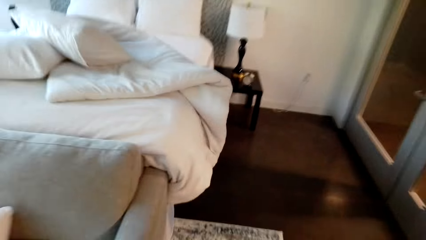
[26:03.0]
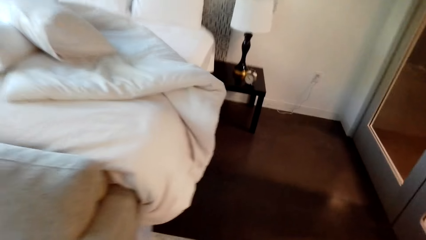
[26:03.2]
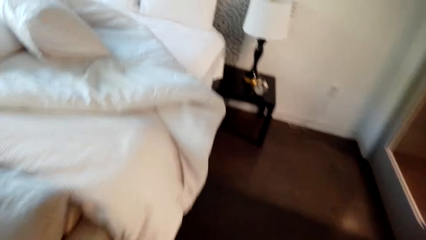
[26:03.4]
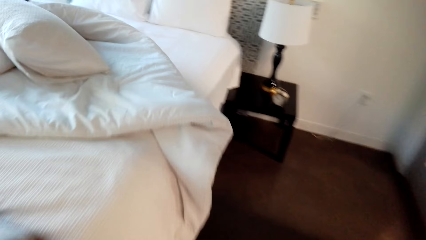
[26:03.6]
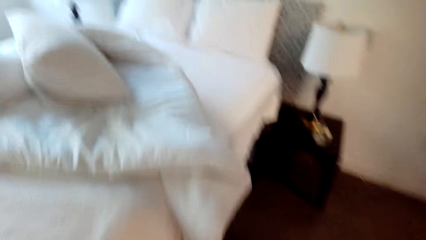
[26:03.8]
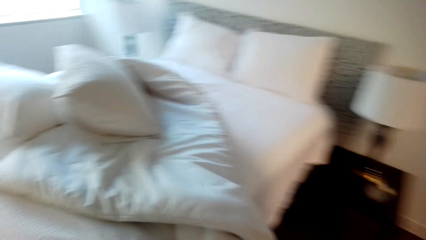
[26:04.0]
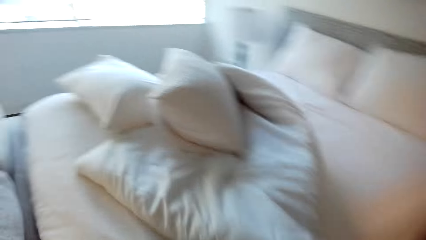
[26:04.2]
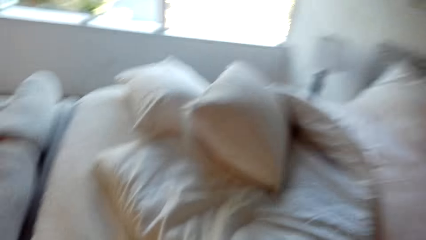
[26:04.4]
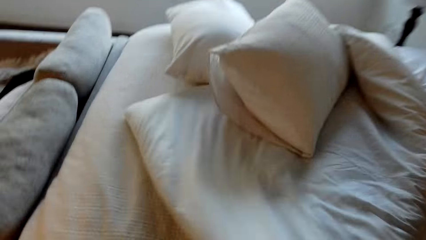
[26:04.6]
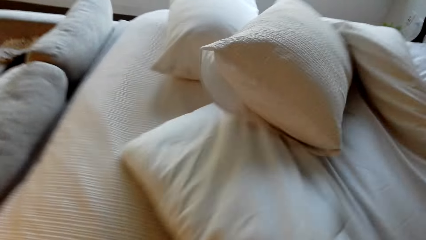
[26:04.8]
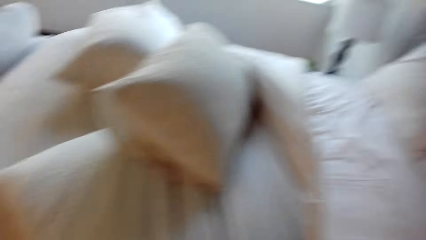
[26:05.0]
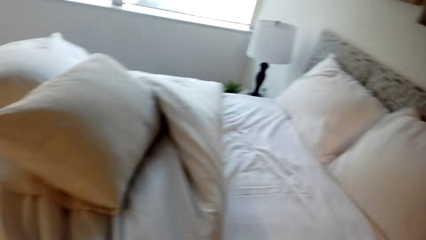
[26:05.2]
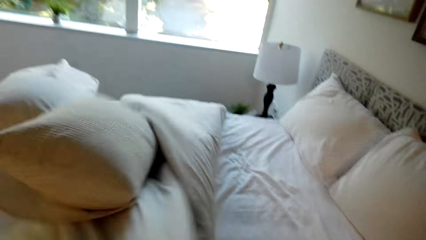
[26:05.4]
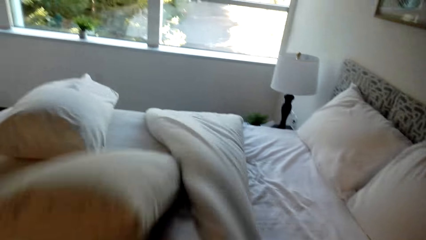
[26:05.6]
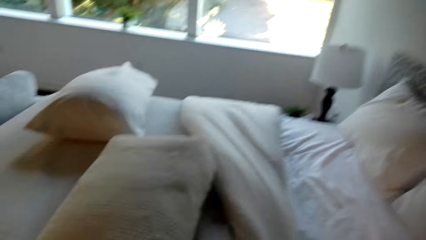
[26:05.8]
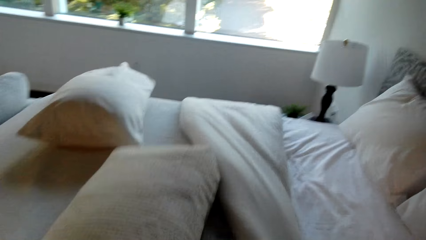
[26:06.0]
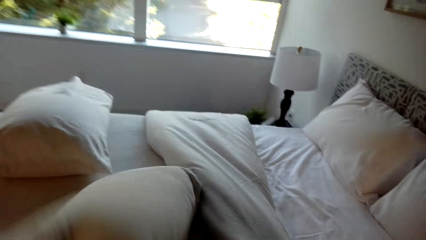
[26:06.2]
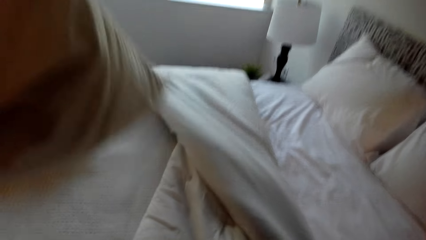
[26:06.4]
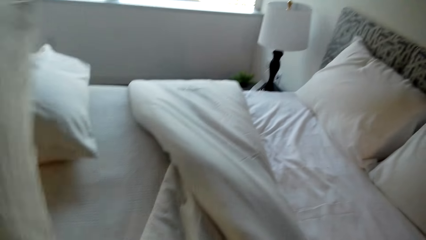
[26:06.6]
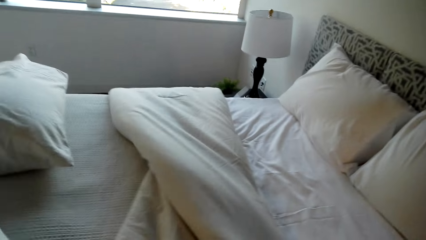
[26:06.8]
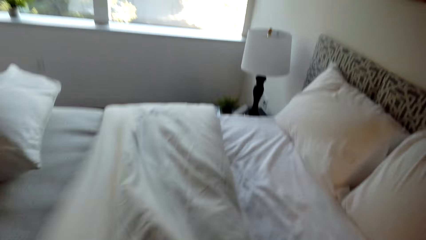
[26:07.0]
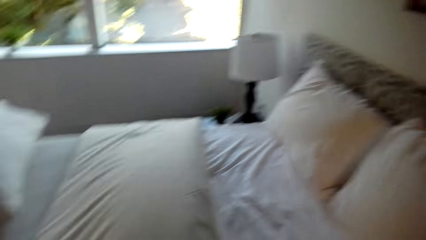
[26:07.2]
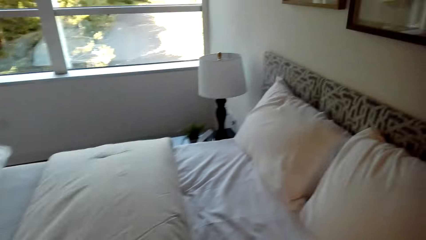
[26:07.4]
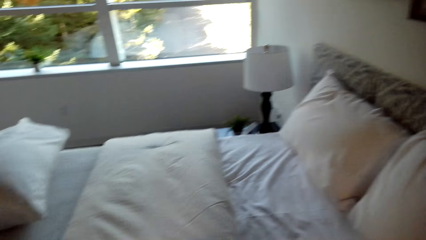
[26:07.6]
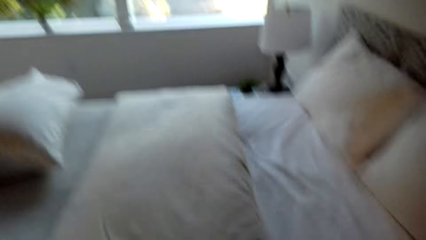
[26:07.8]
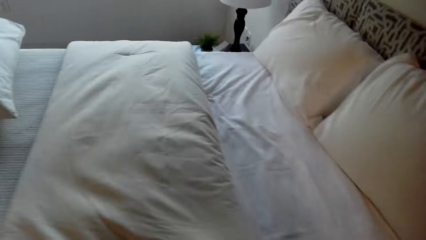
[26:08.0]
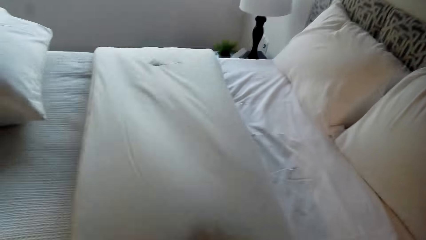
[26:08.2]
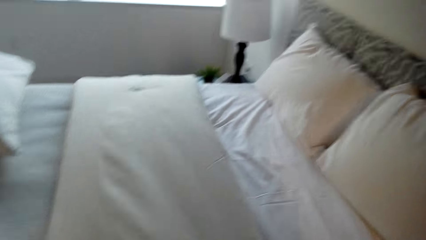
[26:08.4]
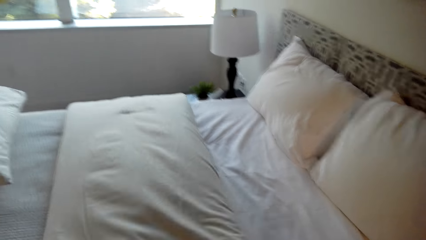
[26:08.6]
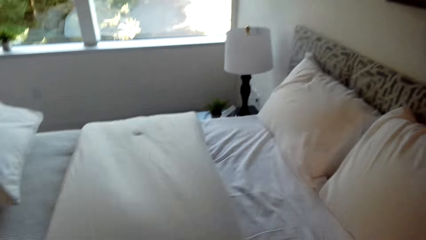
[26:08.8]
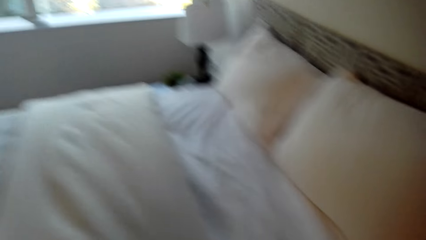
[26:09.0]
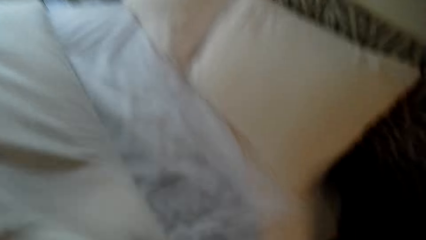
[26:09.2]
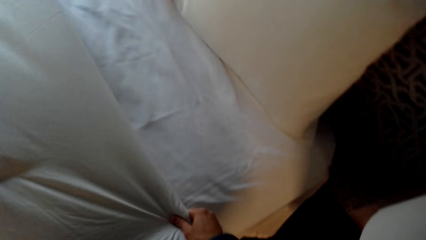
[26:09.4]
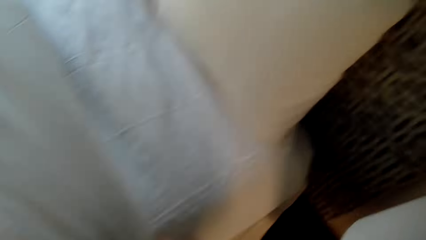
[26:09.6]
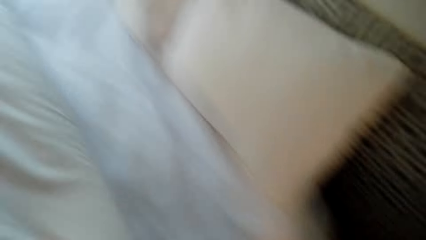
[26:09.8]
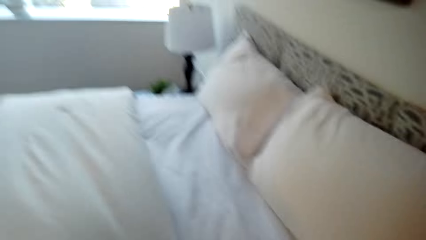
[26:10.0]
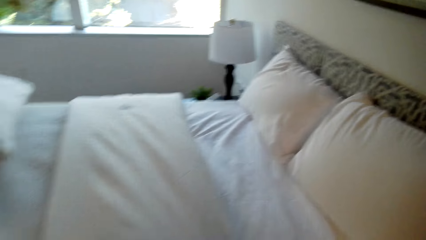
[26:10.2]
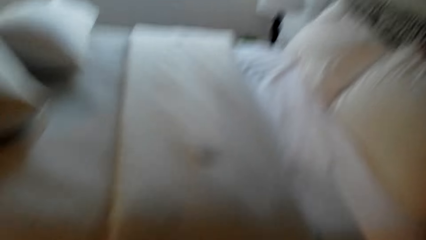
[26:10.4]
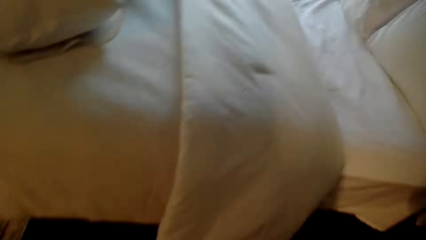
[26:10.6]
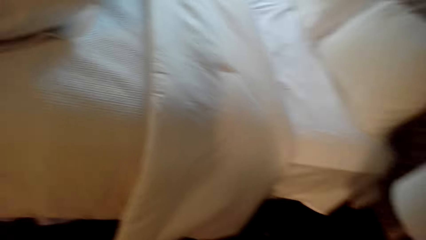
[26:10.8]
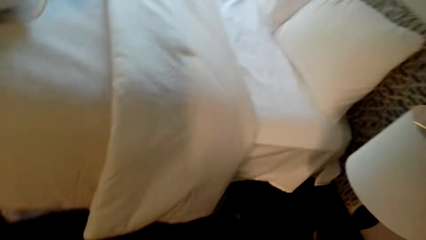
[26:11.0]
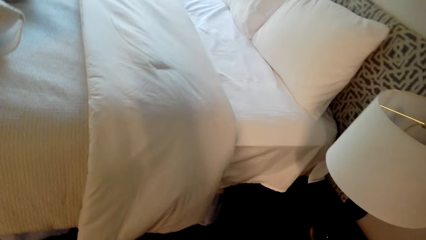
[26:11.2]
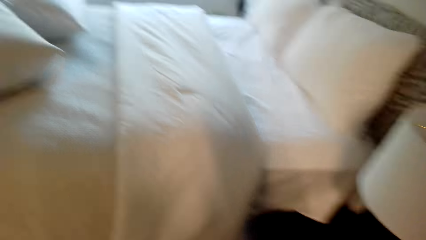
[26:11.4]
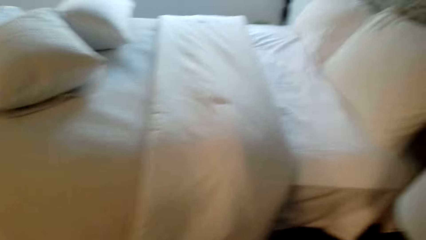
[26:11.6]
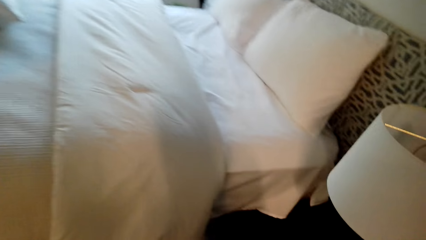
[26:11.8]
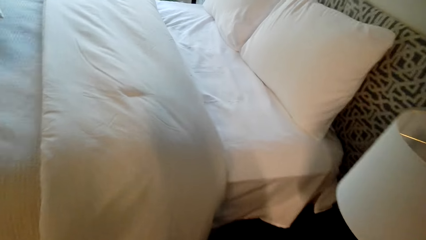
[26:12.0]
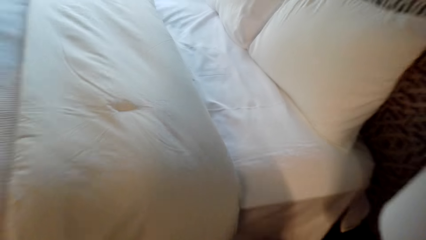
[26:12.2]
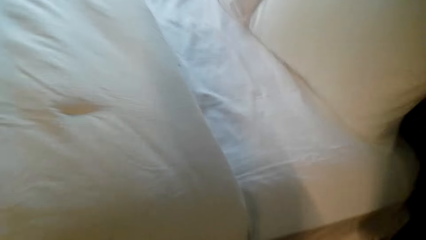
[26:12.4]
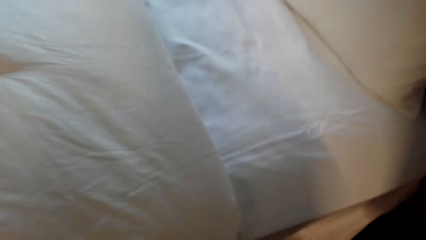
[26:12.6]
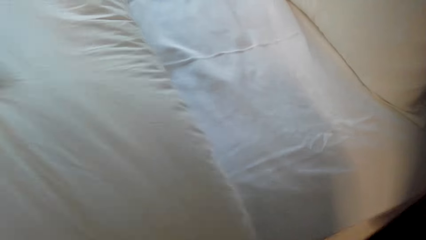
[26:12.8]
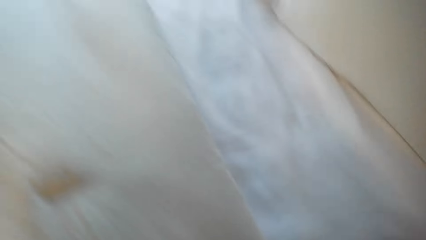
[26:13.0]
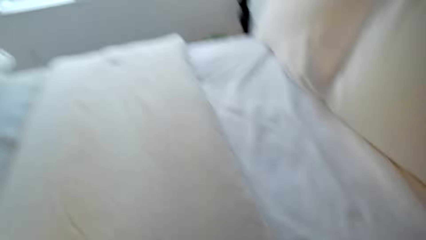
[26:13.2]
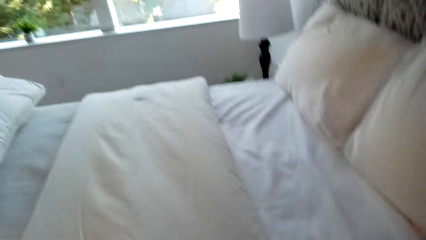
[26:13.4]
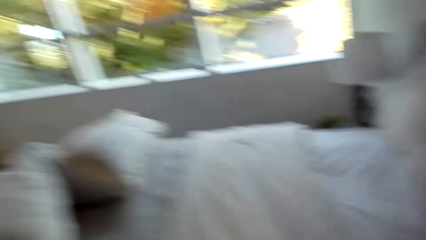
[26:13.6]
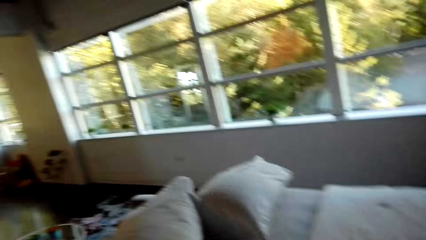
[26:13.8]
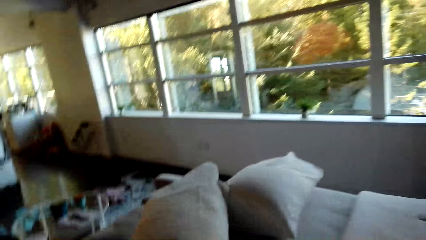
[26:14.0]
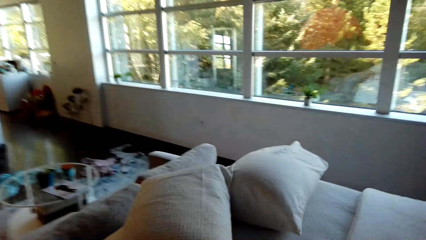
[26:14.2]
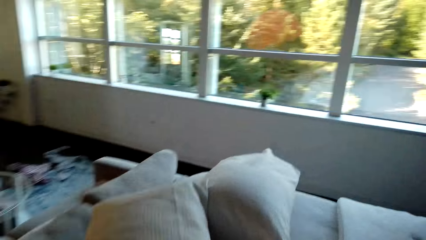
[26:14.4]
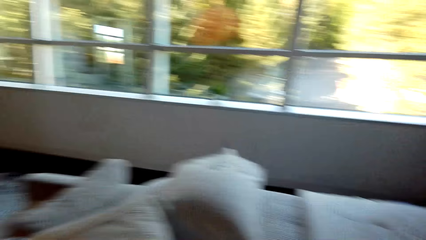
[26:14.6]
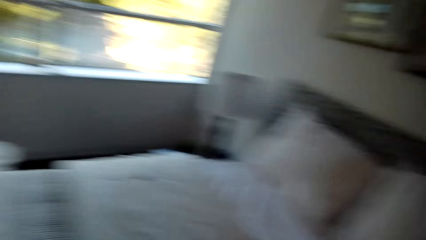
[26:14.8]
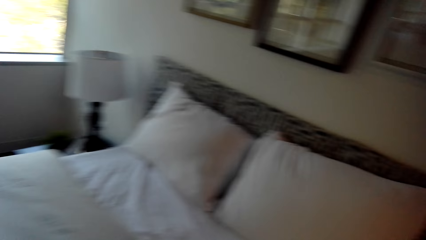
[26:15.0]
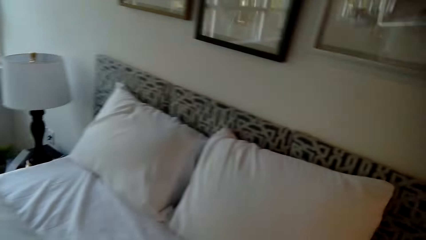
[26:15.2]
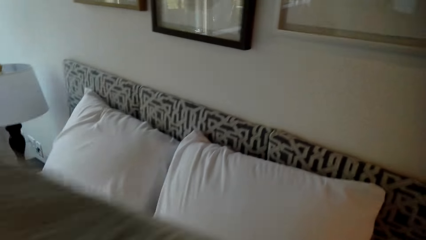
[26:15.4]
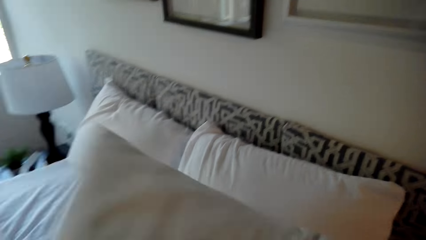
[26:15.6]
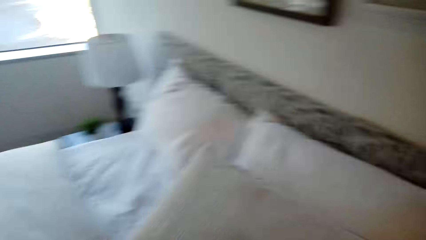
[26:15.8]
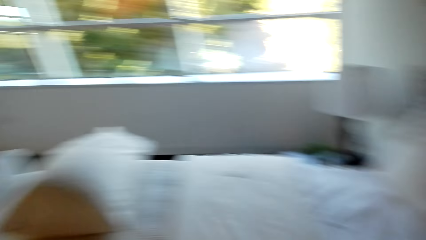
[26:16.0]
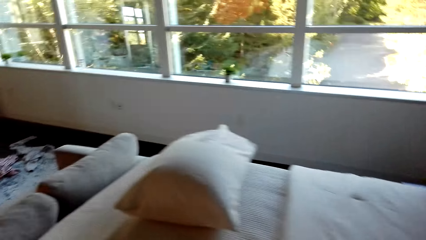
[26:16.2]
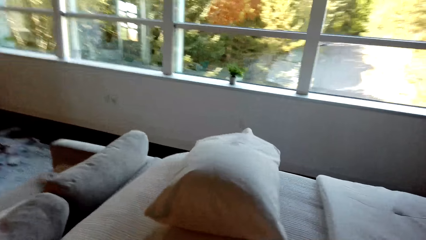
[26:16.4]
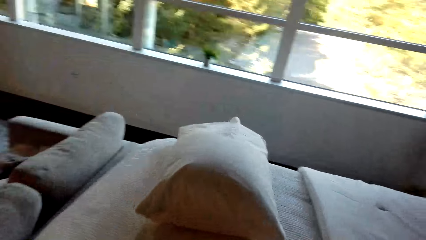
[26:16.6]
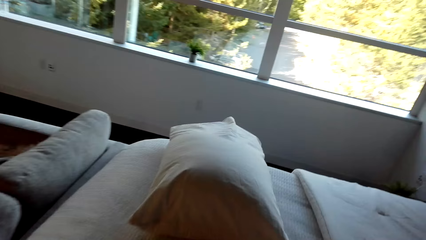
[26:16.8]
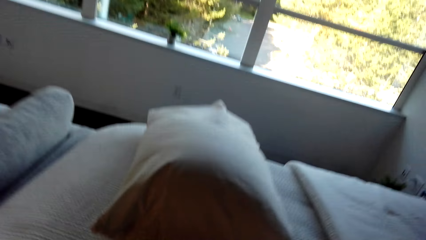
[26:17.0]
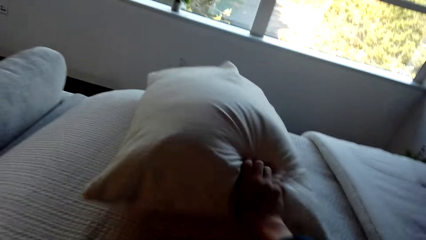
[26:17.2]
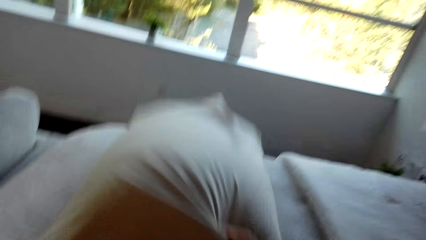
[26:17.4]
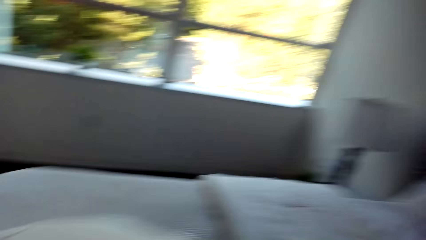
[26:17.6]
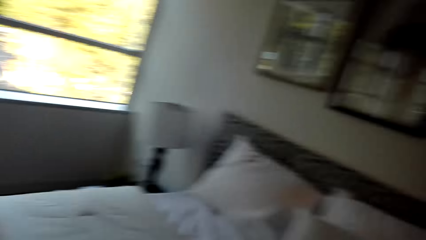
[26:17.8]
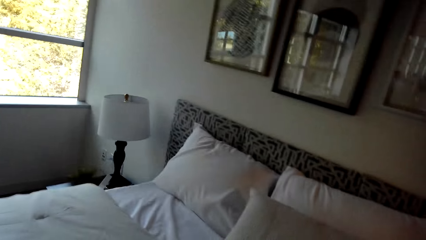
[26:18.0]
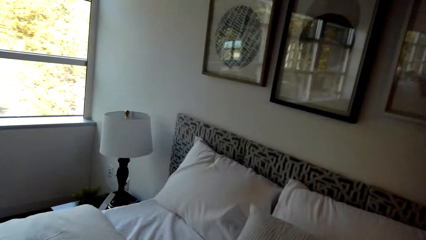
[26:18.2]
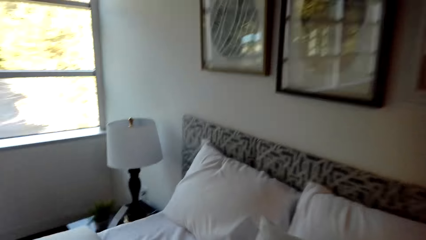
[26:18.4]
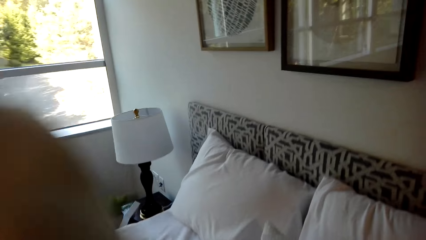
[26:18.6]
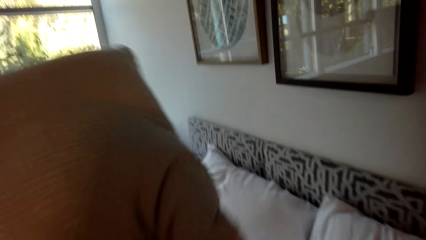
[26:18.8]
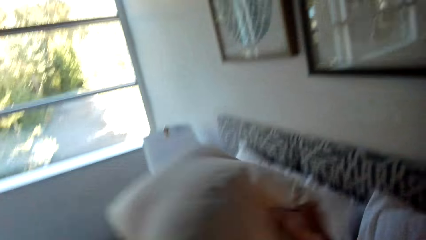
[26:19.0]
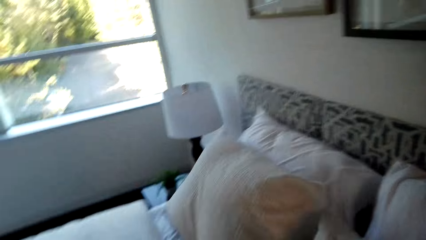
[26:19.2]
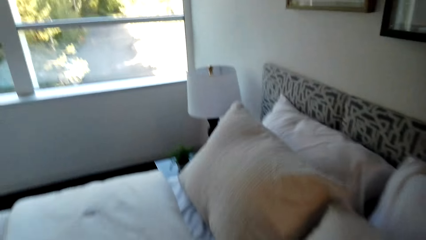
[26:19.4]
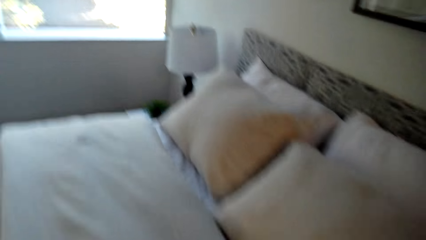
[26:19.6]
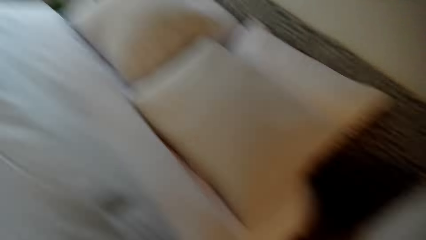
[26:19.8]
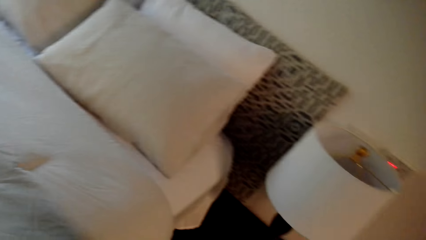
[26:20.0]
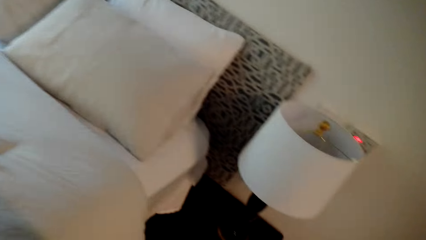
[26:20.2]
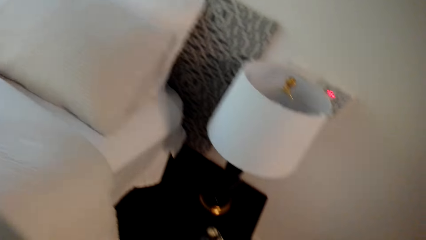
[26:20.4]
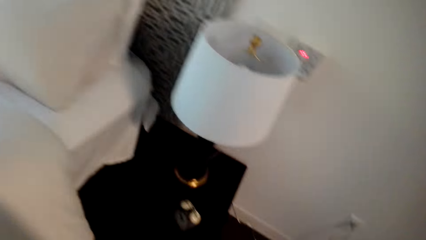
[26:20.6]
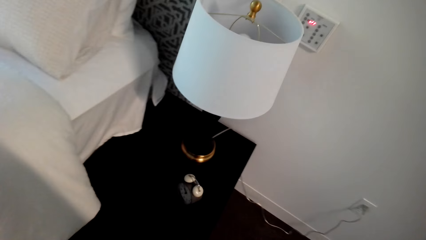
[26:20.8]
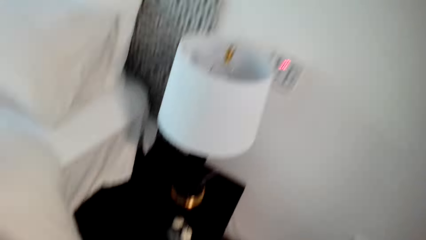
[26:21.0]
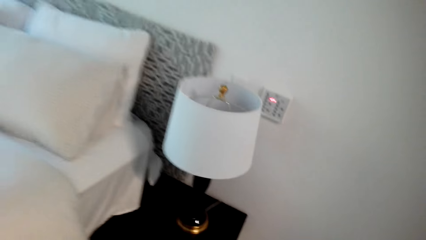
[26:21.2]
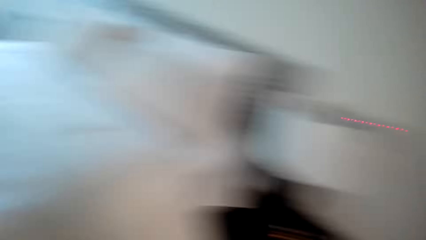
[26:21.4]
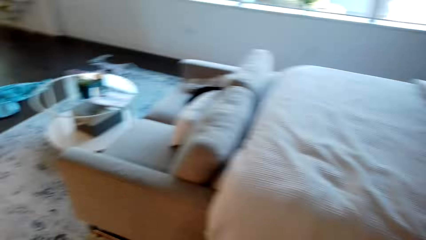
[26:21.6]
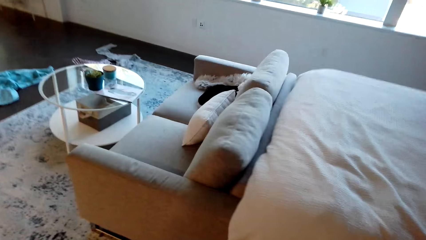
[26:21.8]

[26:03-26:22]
The camera wearer spreads the duvet. They arrange the pillow on the bed. They walk around the house. They arrange the pillow on the bed.
